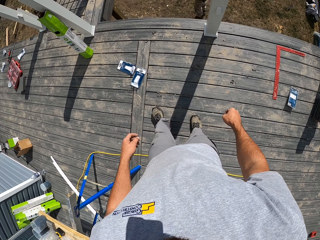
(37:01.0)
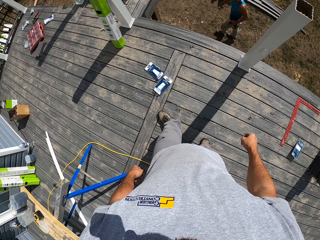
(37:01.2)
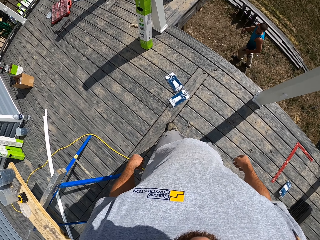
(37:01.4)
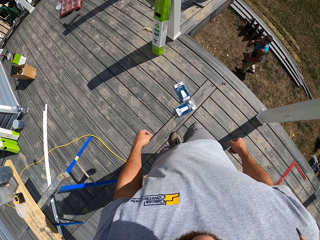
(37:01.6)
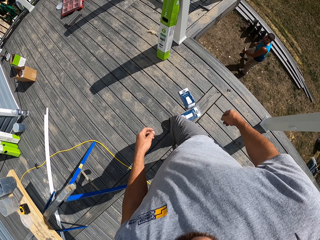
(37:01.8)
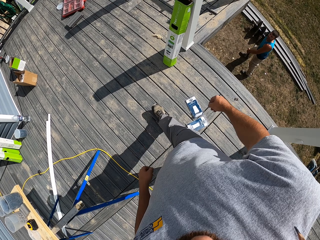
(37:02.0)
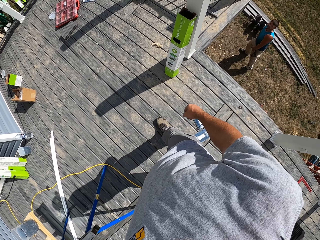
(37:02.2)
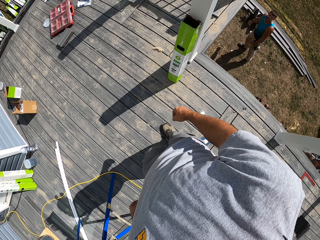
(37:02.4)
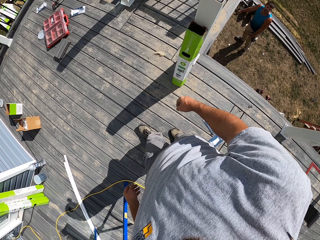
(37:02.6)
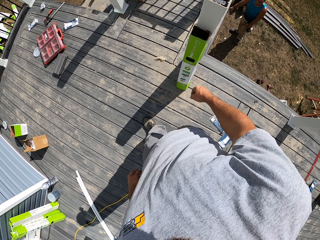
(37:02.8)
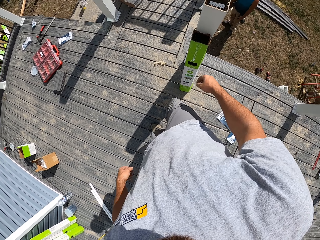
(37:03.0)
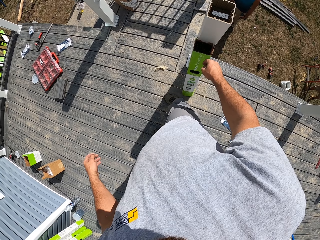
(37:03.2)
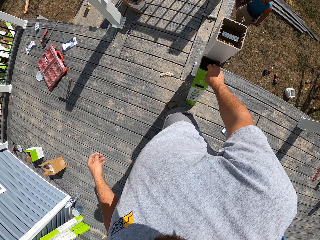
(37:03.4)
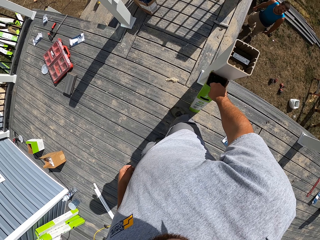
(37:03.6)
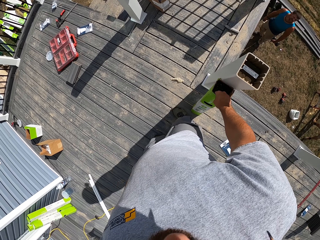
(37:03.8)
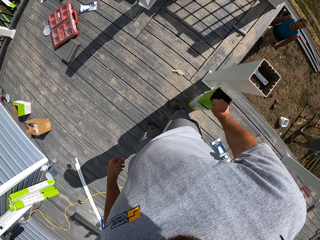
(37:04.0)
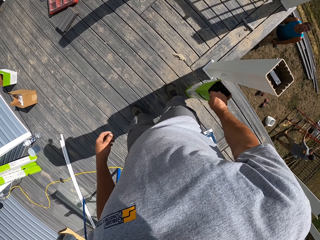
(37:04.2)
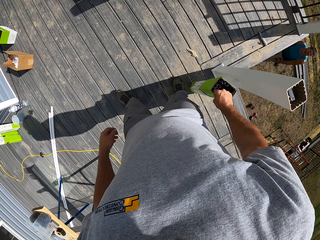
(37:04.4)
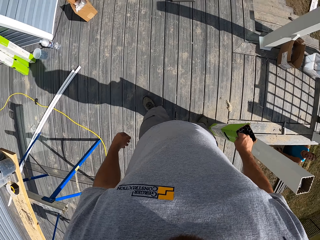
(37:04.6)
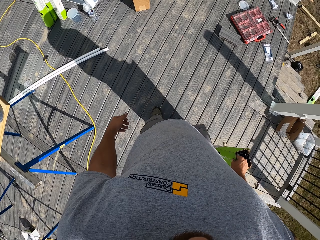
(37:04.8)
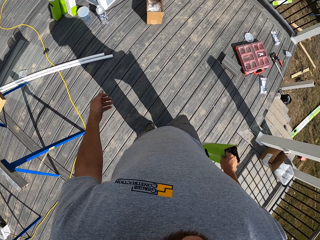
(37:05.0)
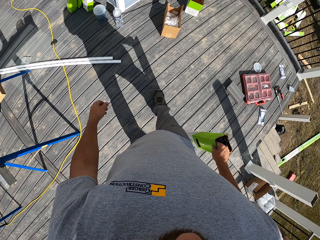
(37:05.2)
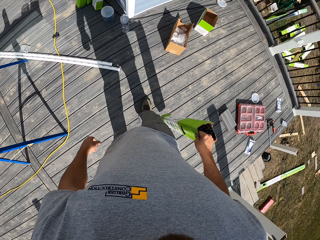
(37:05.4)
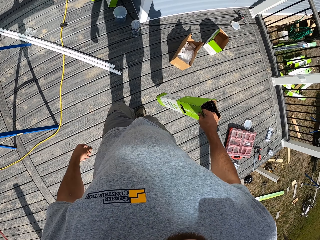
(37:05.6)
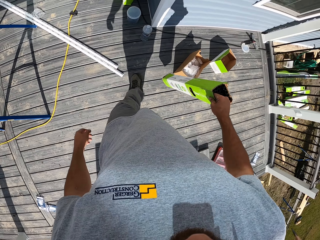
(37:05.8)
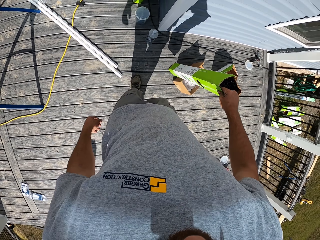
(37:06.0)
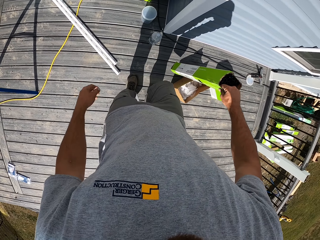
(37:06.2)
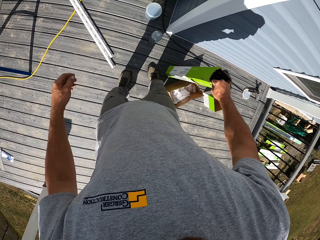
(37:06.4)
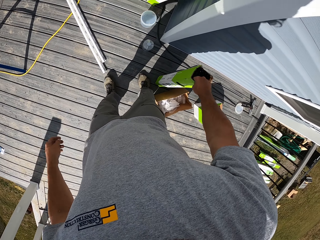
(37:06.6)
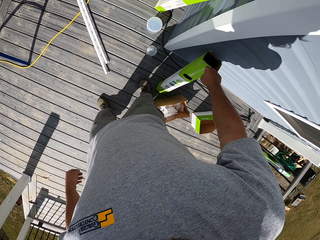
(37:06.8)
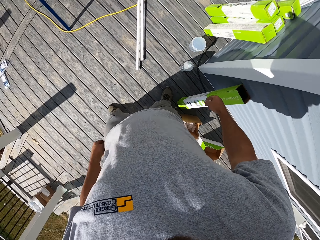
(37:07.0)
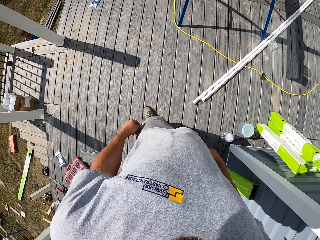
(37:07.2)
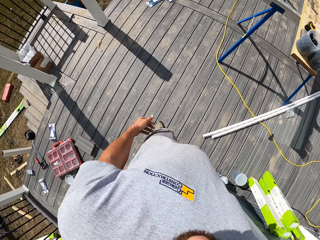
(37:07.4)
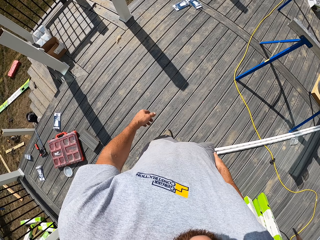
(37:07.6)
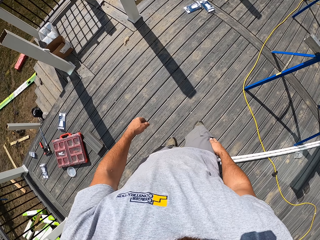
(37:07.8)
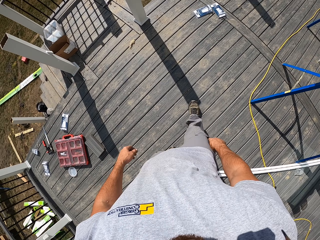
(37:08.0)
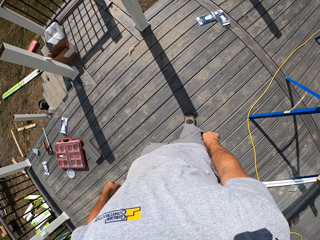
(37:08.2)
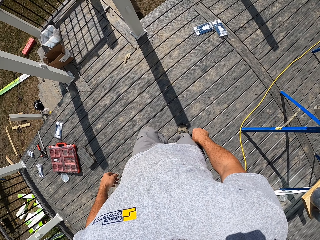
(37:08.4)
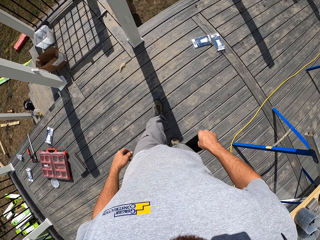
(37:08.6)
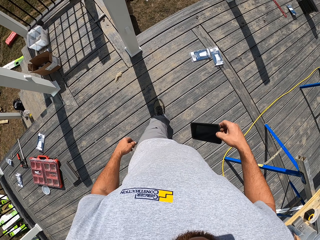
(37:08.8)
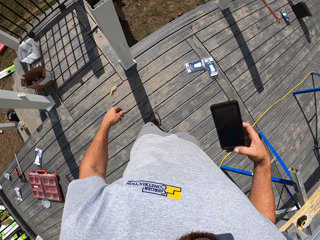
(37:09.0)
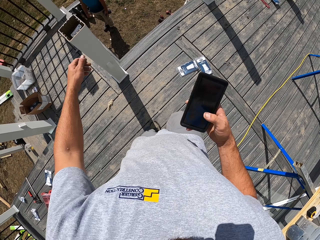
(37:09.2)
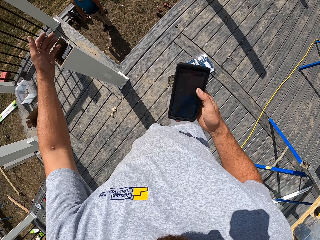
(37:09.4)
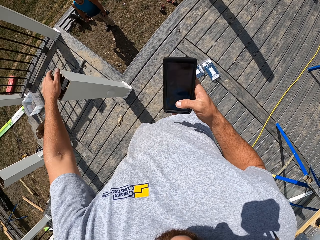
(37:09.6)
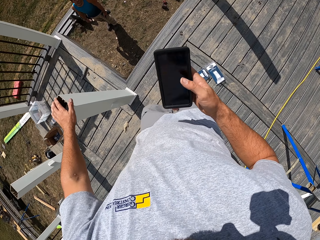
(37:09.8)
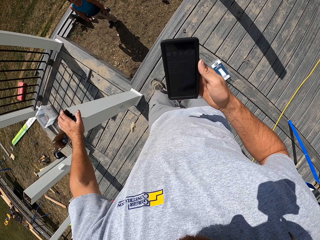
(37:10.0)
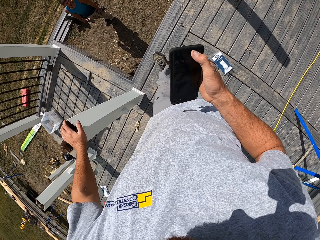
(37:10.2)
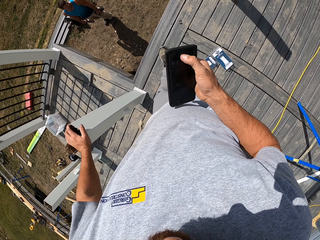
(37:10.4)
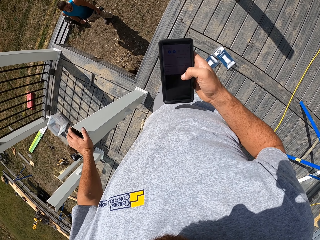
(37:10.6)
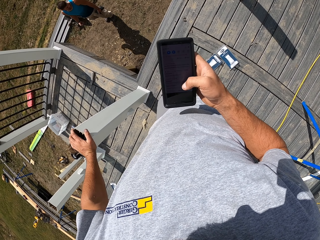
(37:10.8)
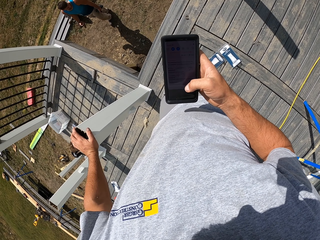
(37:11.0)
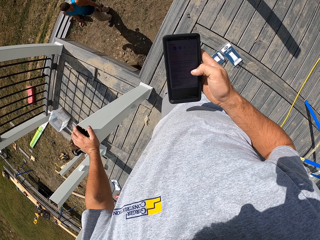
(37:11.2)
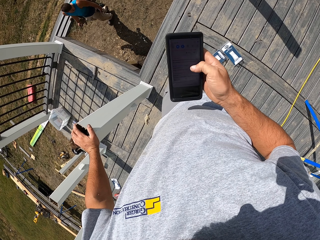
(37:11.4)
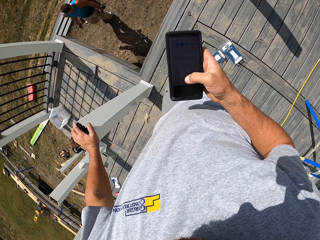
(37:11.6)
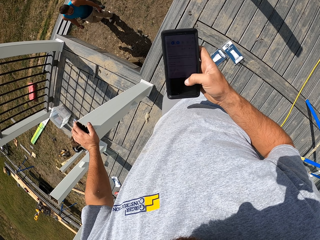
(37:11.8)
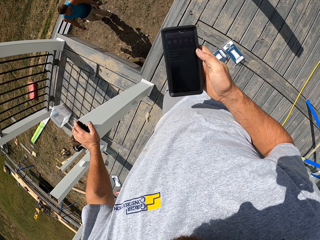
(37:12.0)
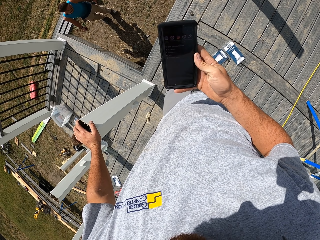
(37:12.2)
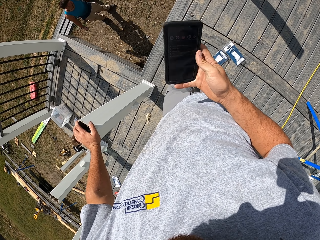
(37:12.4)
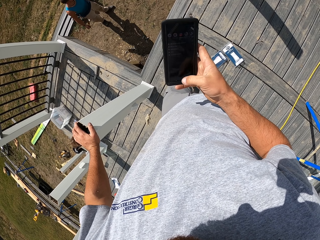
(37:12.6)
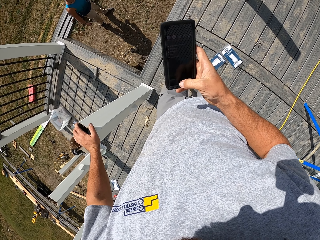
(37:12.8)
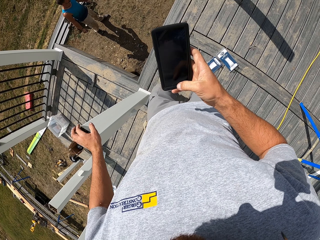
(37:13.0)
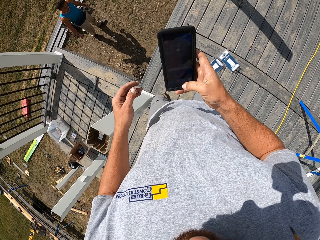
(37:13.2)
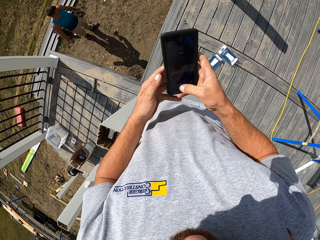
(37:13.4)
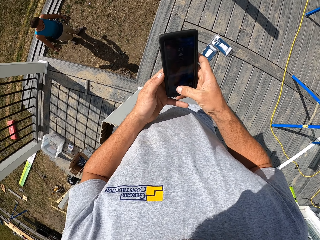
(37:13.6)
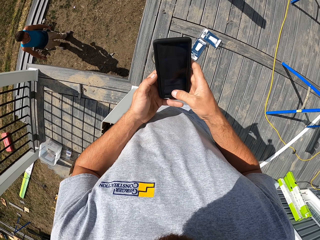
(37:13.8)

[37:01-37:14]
The camera wearer turns around. They walk forward. They pick up a box. They walk forward. They place the box down. They walk forward. They remove the phone from the pocket. They hold the newel post. They scroll the phone. A man moves around the compound.

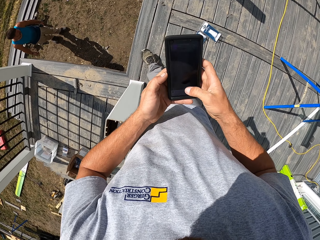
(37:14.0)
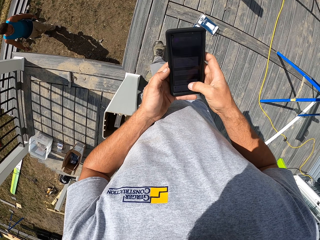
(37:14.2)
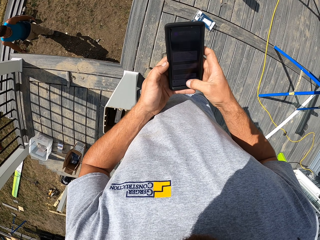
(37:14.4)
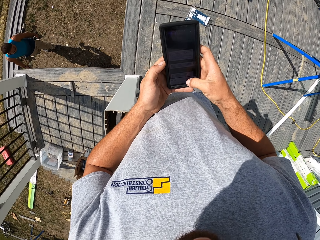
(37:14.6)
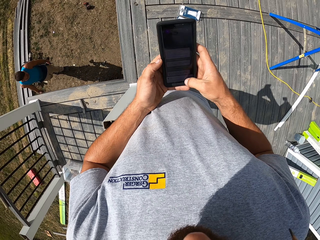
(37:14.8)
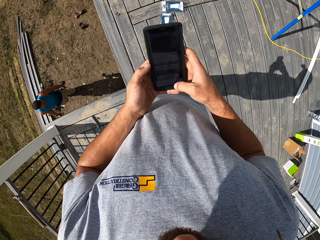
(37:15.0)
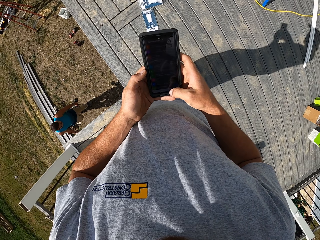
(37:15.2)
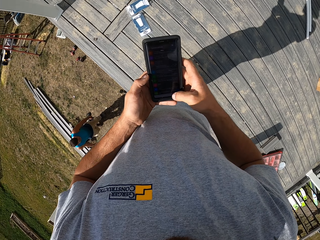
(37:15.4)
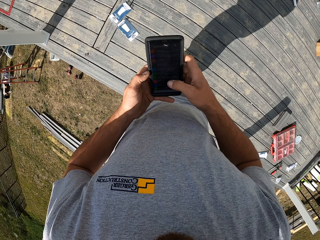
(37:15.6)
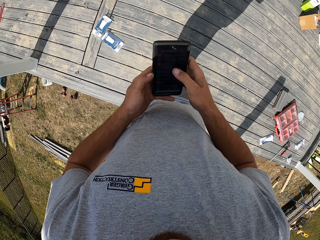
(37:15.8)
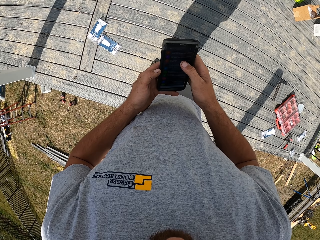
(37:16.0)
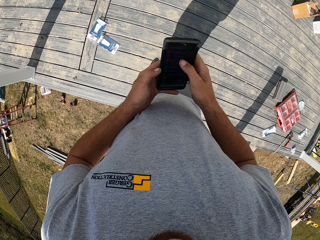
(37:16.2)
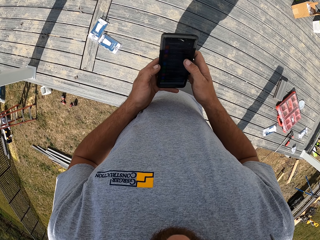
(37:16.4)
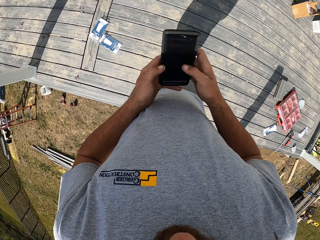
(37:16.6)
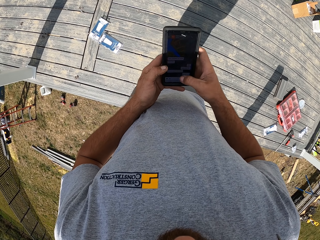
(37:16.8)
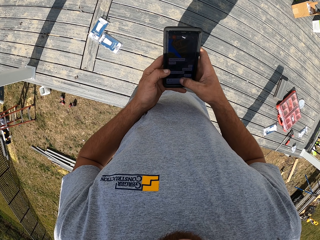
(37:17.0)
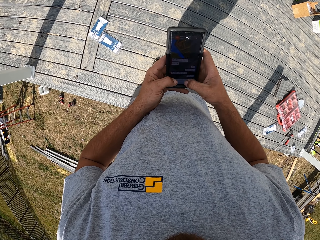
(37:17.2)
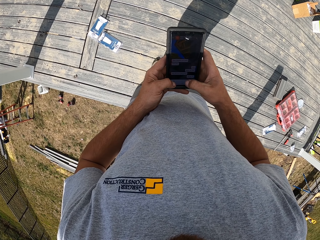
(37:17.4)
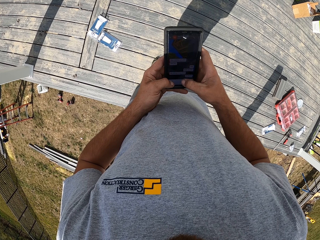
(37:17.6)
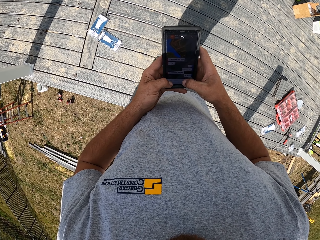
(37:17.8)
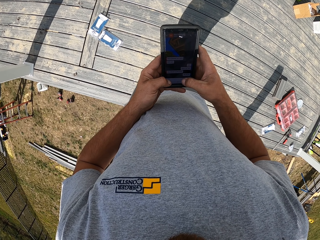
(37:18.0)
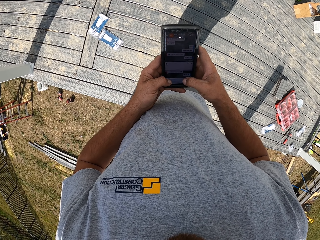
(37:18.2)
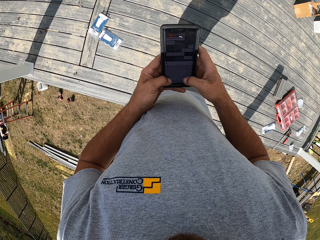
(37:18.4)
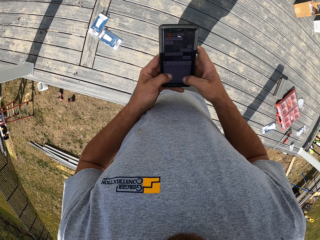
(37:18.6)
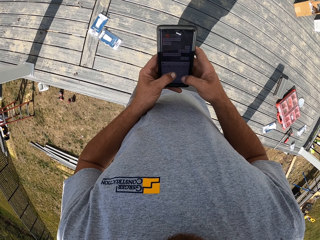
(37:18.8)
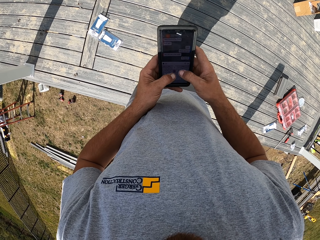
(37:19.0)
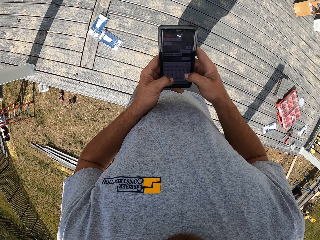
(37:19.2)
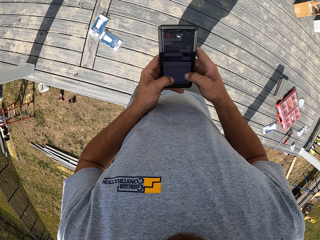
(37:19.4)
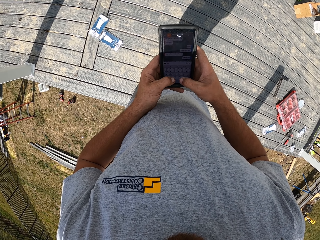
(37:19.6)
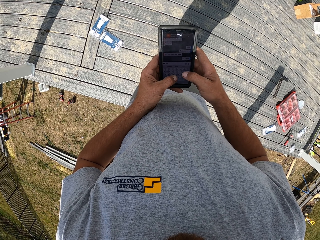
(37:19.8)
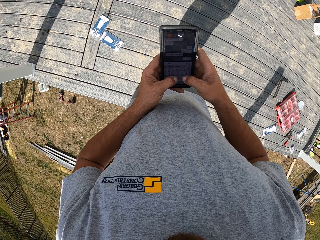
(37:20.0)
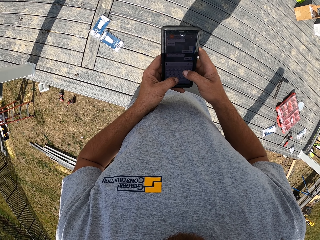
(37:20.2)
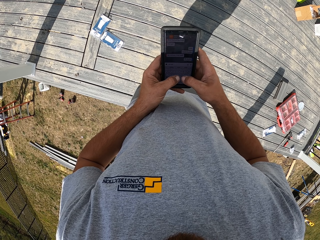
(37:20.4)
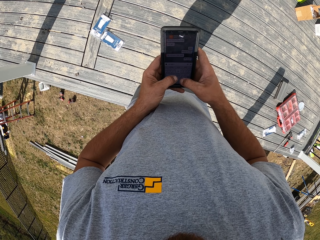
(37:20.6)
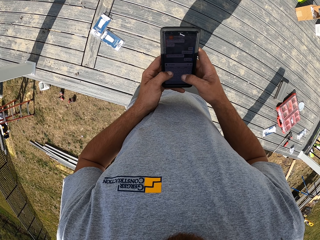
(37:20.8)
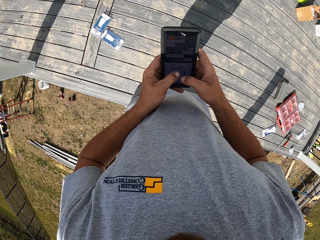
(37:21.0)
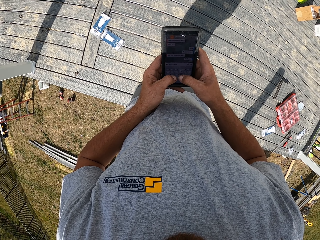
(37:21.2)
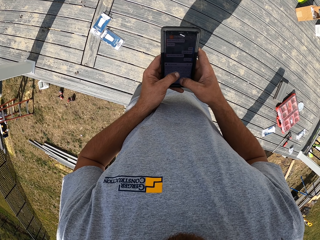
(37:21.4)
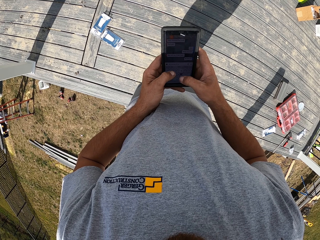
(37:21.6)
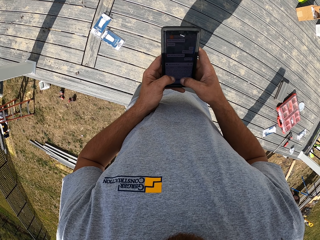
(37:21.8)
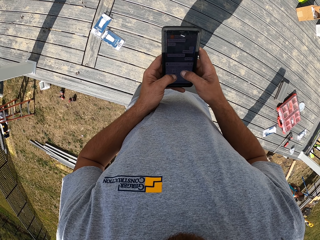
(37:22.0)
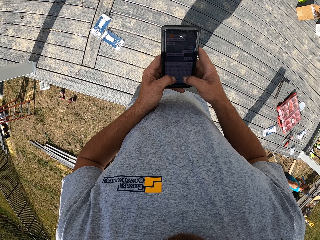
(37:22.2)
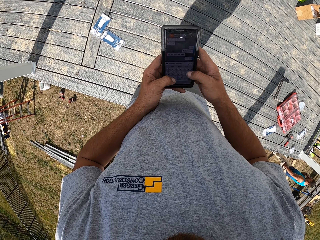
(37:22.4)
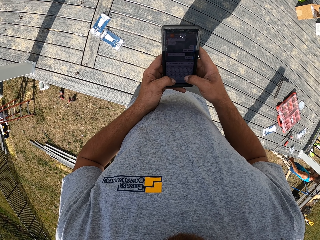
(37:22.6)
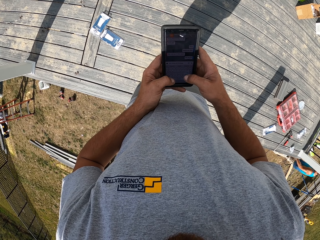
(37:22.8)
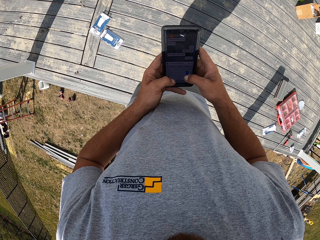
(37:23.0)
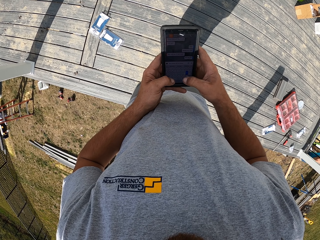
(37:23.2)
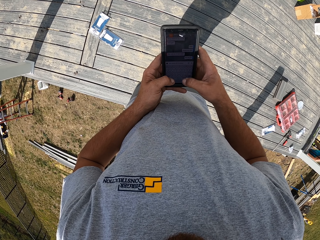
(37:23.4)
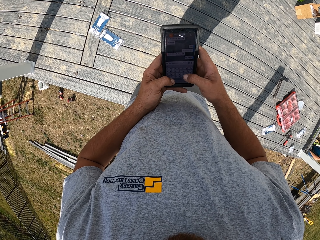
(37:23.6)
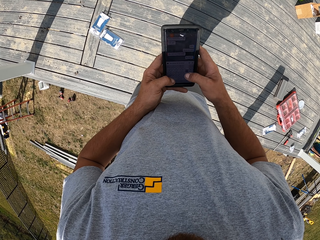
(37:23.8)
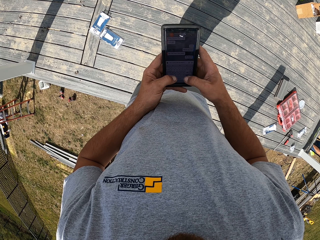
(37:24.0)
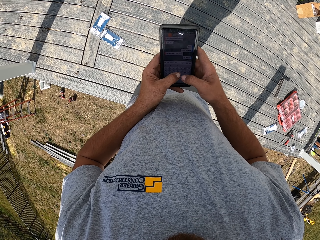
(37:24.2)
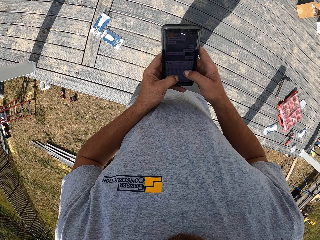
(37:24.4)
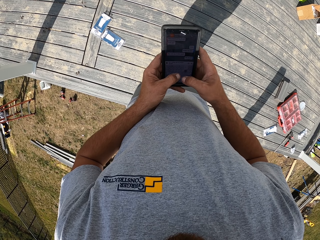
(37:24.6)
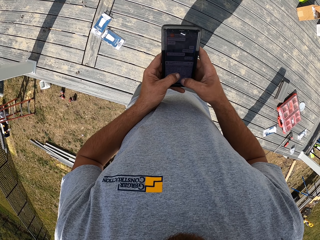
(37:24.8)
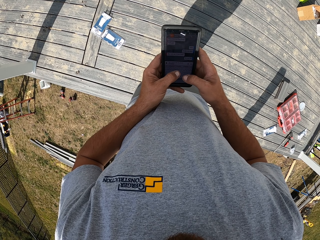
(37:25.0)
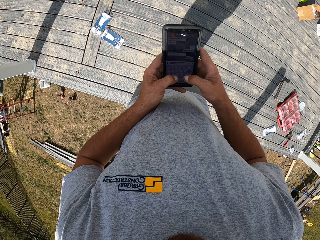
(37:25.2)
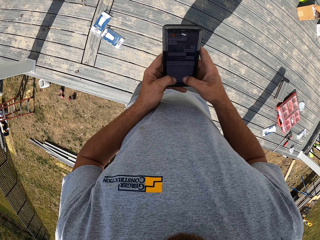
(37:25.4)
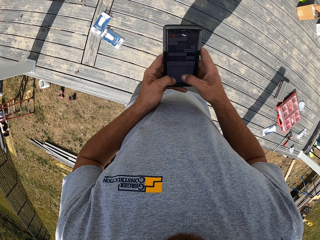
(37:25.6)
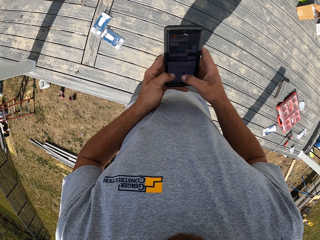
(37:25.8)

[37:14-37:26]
The camera wearer holds the phone with both hands. They turn around. They scroll the phone. A man moves around the compound.
